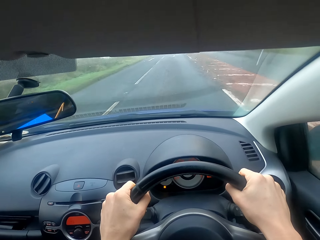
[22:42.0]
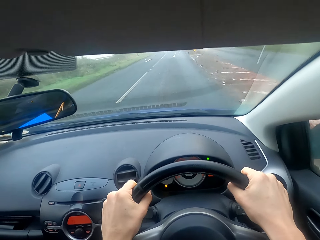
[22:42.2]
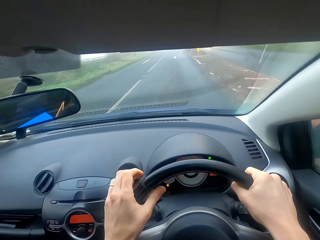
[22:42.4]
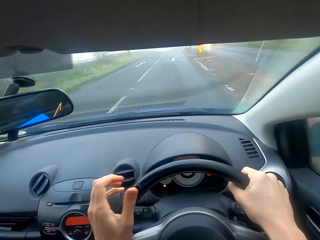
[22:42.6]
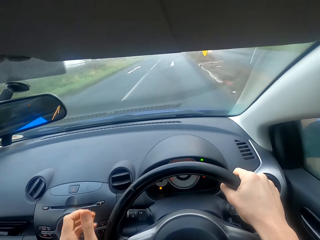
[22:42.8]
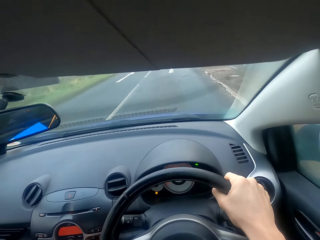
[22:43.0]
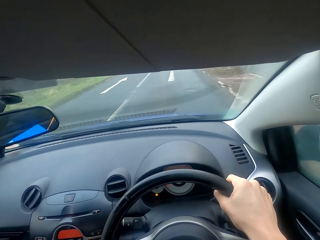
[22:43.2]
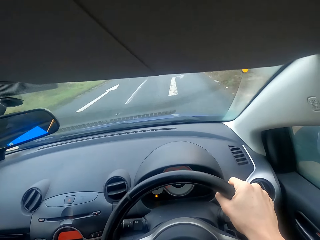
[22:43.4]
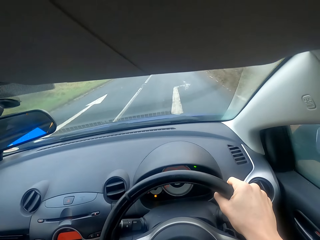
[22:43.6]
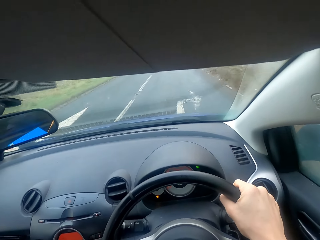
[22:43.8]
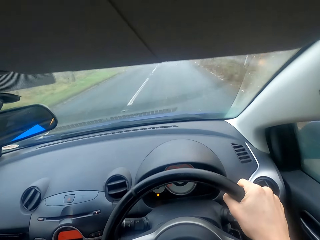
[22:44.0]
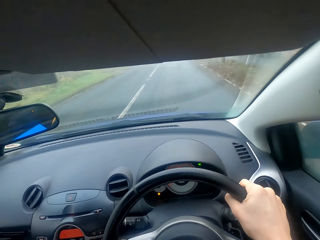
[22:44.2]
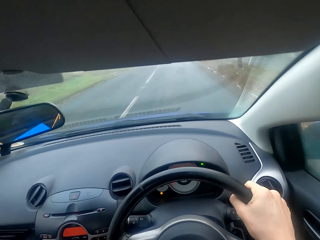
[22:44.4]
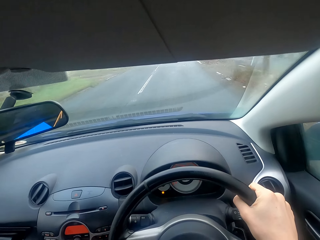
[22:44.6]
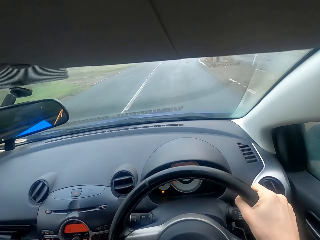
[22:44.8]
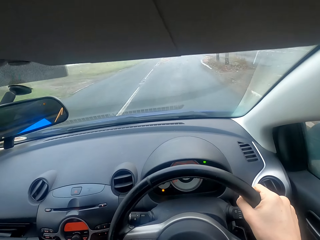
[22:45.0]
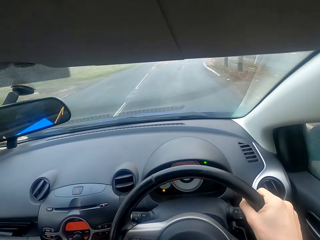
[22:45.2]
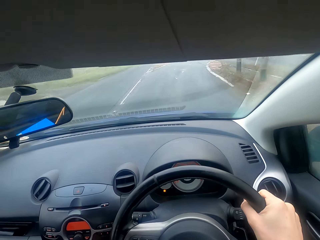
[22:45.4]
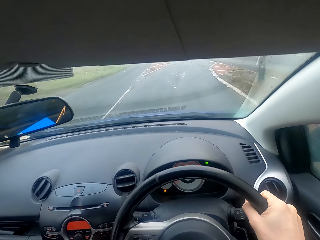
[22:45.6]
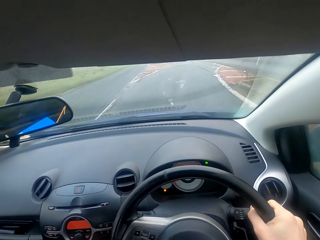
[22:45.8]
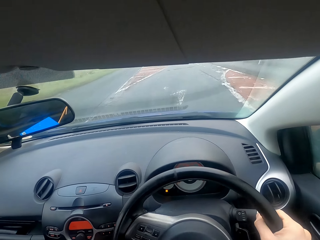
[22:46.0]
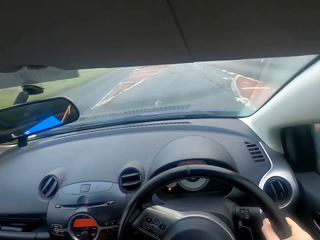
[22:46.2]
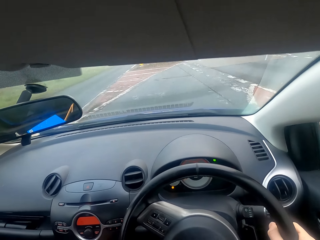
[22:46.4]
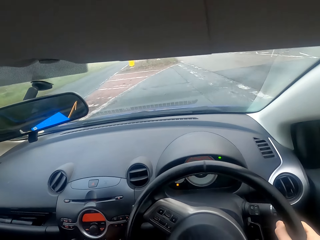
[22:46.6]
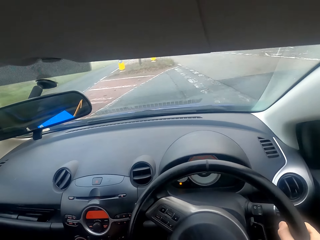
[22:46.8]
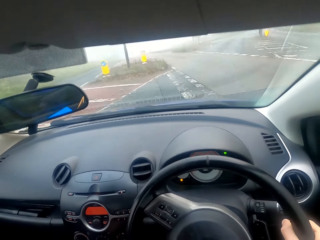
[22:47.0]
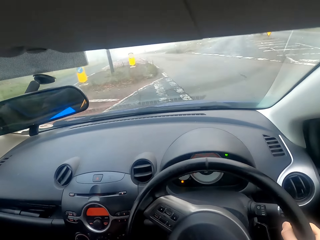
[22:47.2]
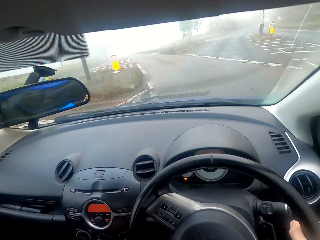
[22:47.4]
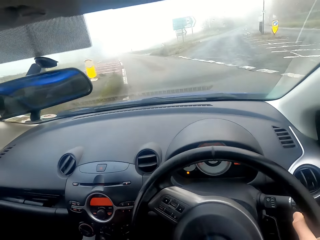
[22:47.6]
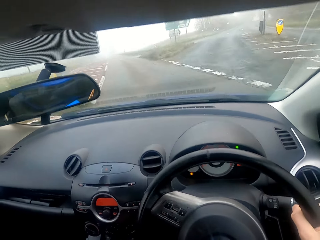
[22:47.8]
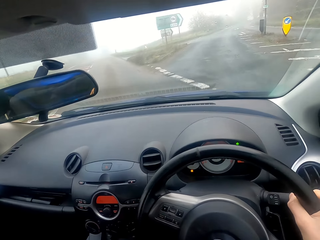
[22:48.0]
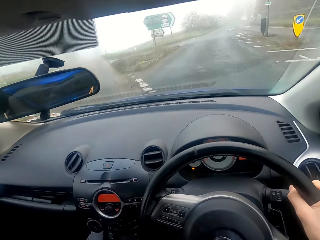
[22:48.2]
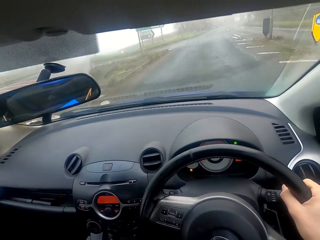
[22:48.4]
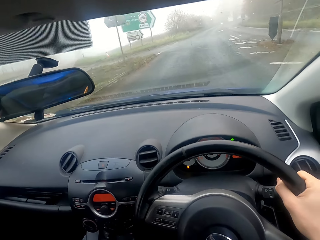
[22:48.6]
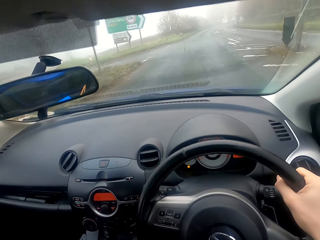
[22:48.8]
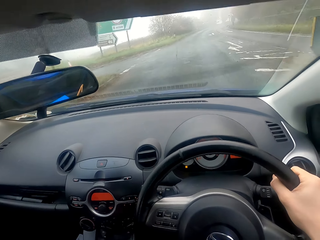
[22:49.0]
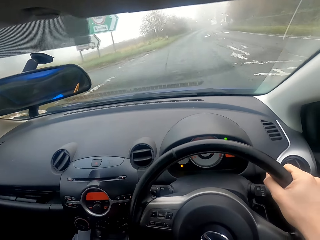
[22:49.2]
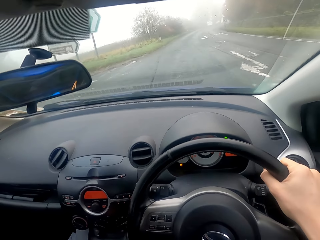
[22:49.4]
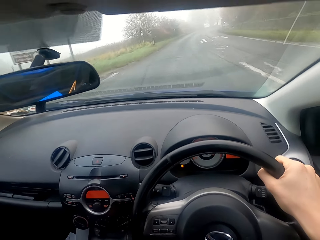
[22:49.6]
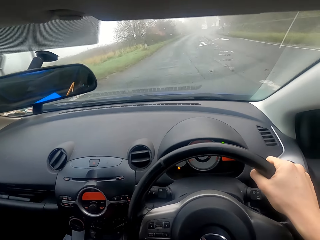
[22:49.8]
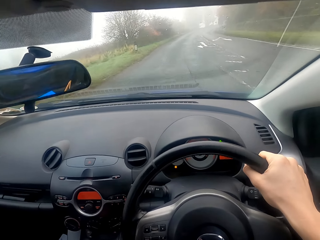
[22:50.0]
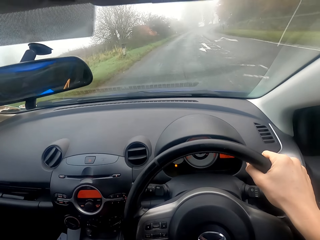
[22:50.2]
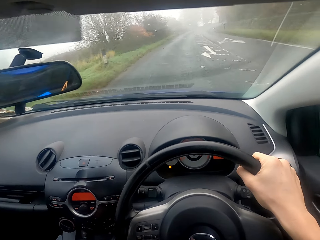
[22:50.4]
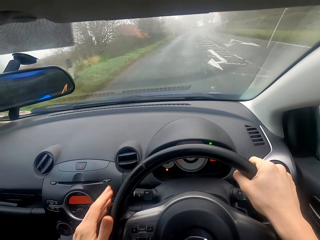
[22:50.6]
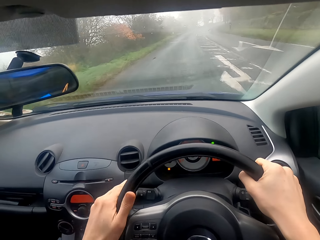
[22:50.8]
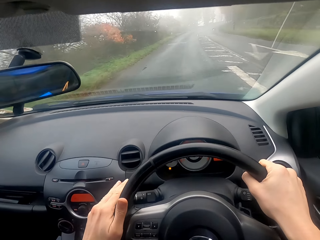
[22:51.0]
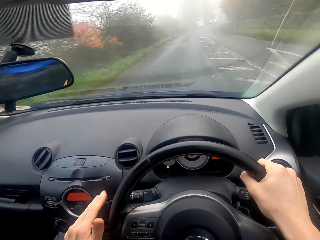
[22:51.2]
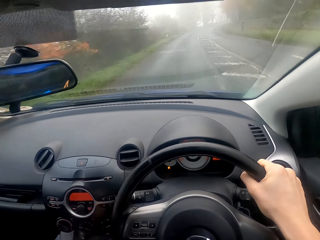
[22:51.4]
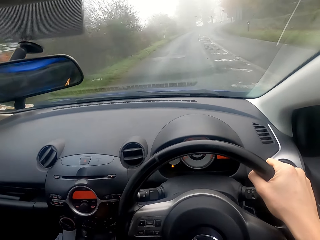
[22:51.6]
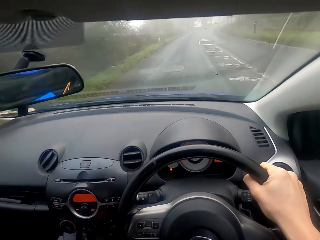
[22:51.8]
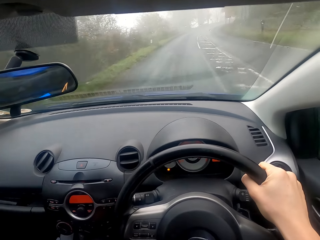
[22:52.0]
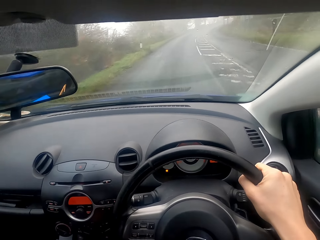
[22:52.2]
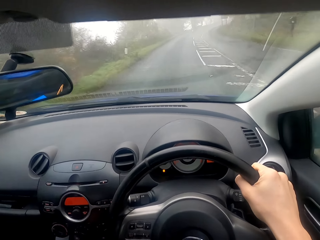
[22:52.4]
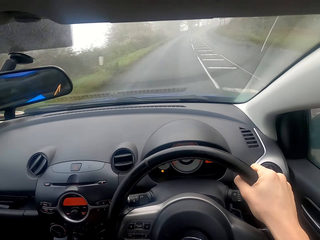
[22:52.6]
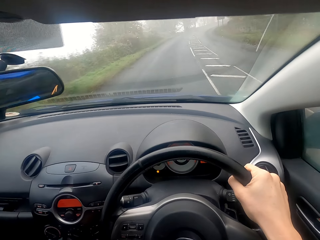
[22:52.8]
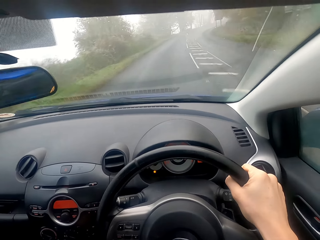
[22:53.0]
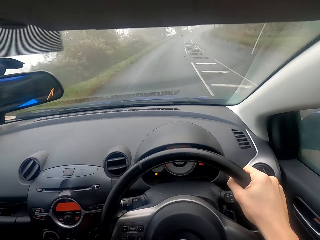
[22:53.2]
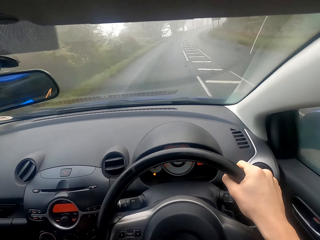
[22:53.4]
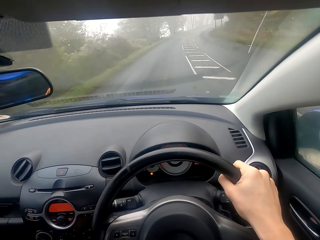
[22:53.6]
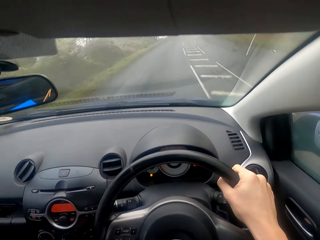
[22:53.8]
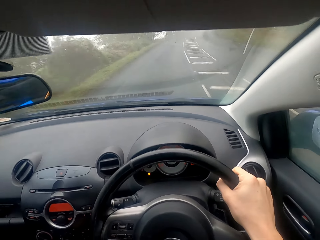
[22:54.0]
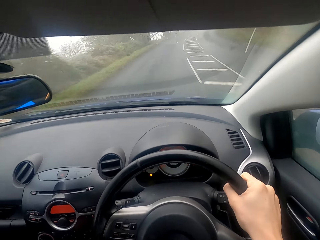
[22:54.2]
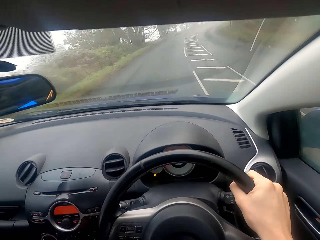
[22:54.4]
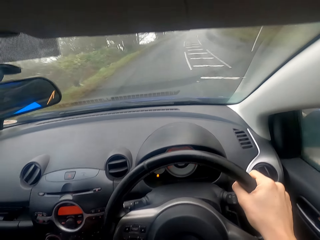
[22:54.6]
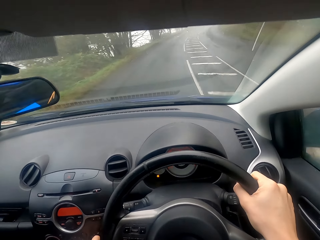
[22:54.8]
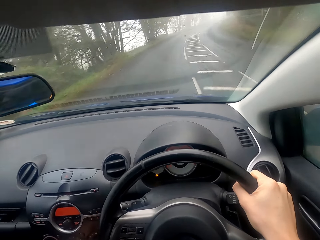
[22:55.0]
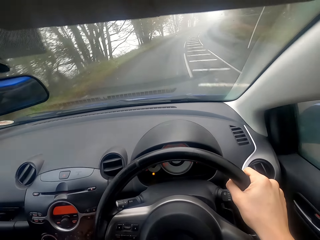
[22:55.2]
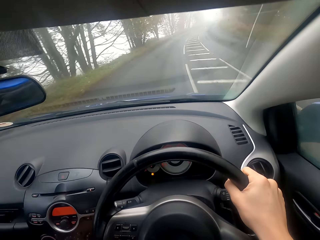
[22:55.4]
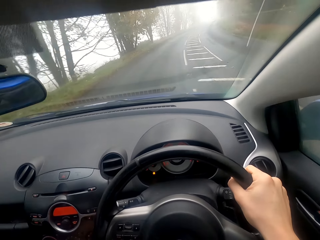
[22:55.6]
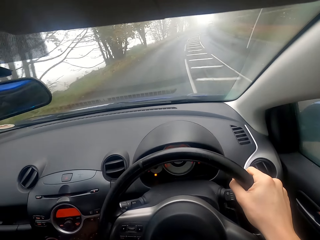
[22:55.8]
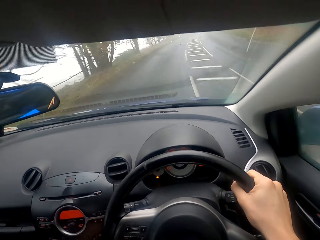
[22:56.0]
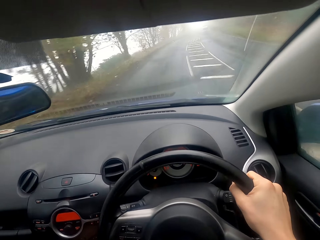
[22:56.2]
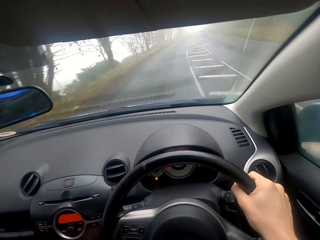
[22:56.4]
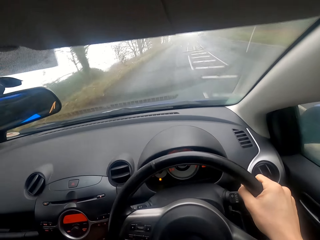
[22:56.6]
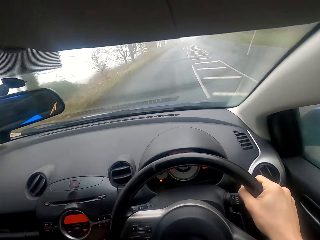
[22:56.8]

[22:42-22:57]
The camera wearer folds a hand. They drive a car. They press the indicator button. They hold the brakes. They drive the car.

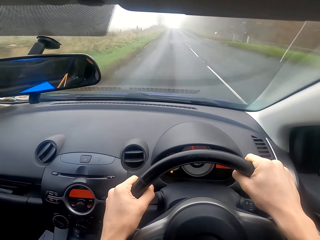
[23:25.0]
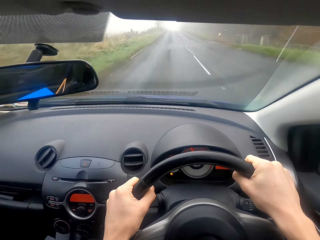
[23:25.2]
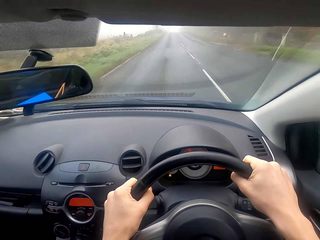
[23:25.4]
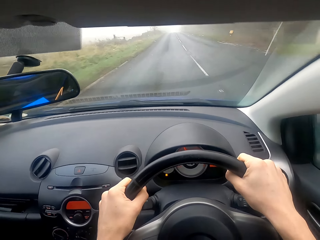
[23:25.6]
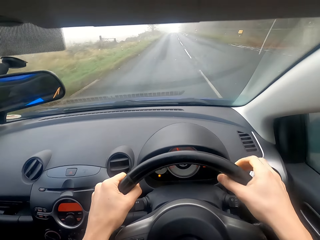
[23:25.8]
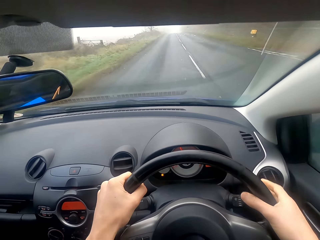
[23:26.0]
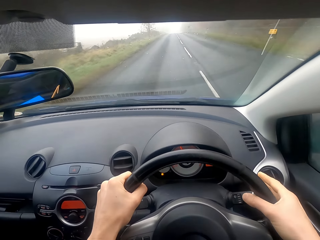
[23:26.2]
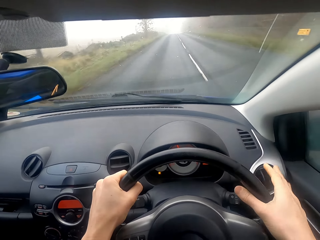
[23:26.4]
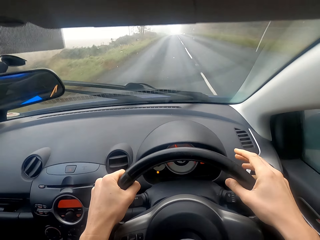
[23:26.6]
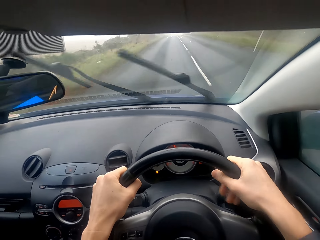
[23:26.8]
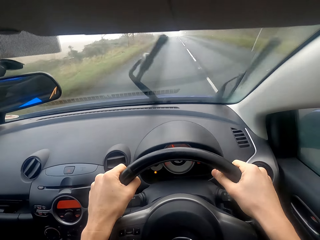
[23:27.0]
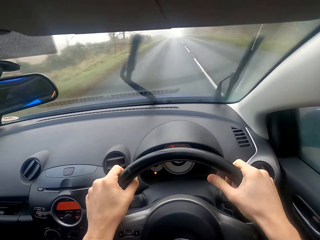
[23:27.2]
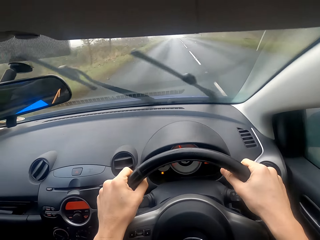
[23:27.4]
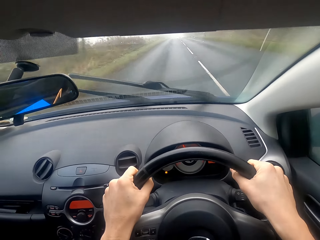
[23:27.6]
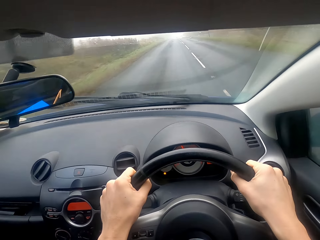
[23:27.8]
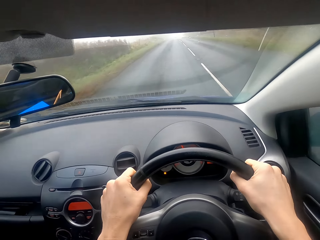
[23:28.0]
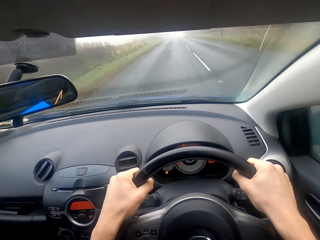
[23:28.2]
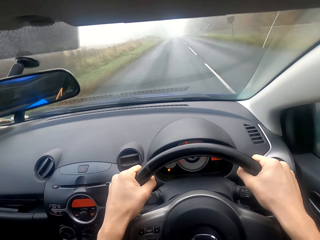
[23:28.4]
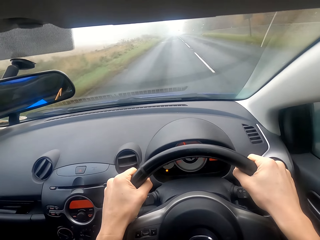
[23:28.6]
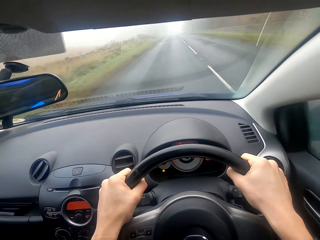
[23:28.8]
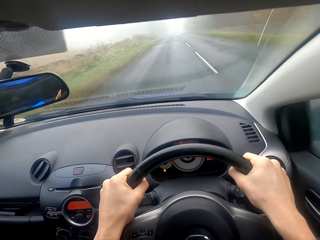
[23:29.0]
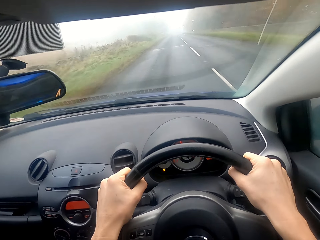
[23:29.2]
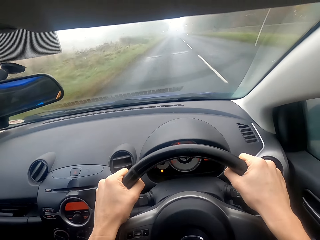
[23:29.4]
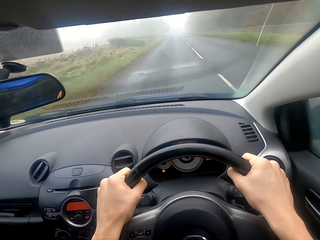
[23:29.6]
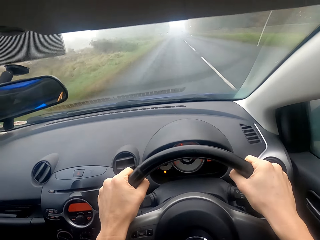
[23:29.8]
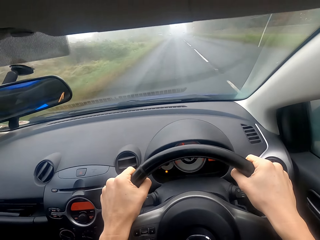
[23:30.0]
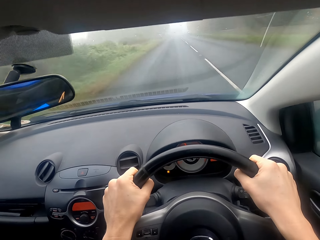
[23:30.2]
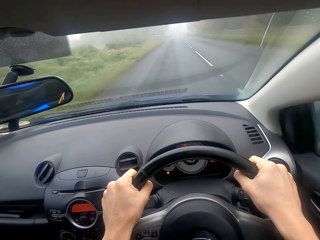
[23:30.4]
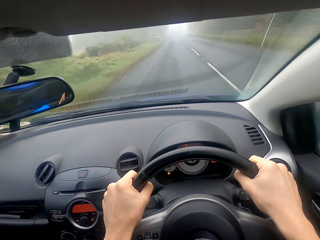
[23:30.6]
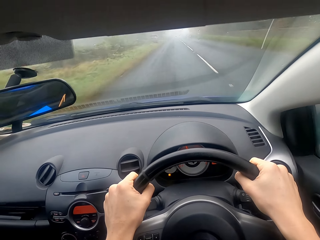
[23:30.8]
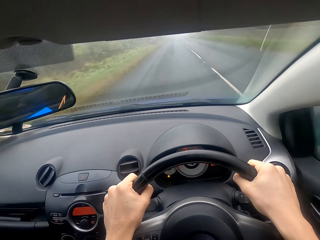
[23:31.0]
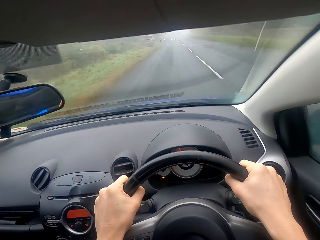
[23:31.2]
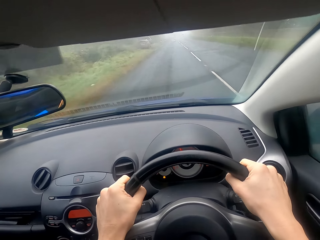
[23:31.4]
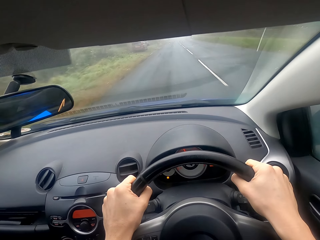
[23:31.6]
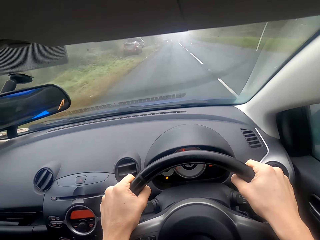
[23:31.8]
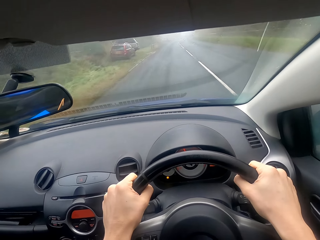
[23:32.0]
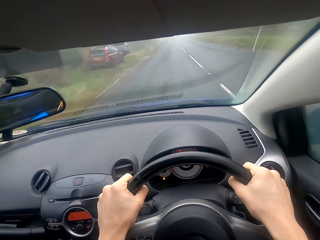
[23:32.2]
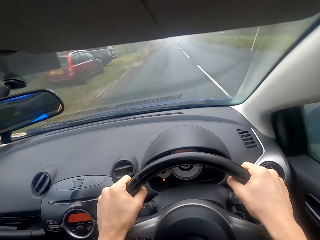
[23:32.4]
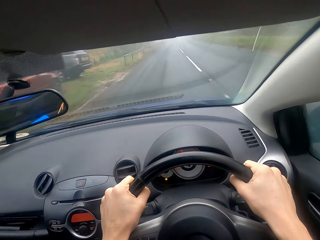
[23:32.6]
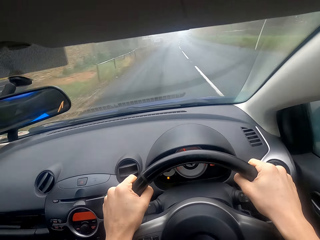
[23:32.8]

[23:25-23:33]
The camera wearer presses the windscreen wiper button. They drive the car.
